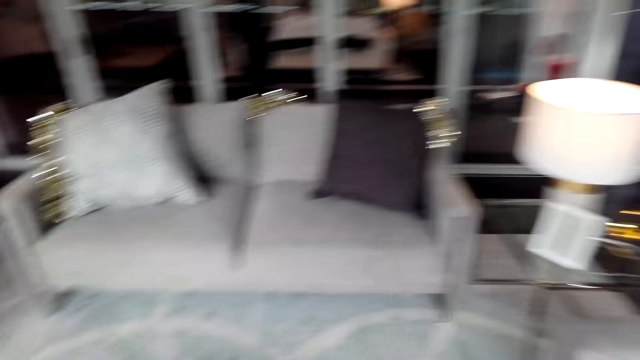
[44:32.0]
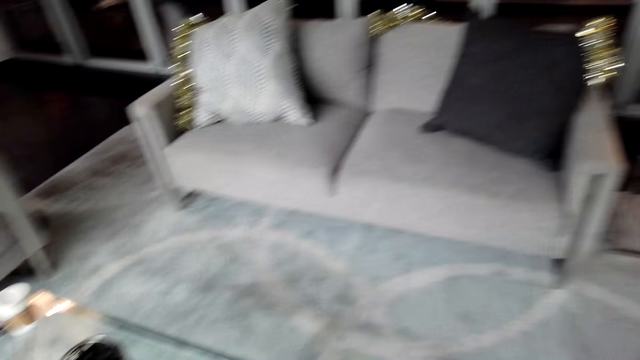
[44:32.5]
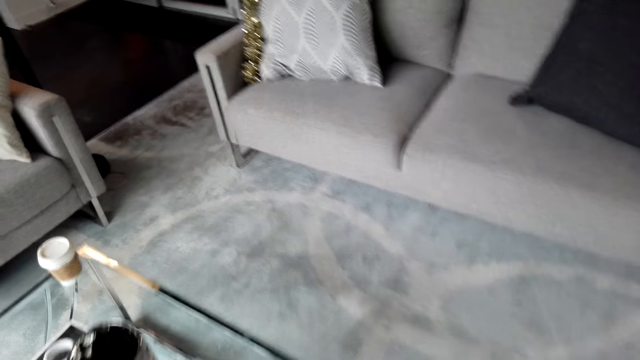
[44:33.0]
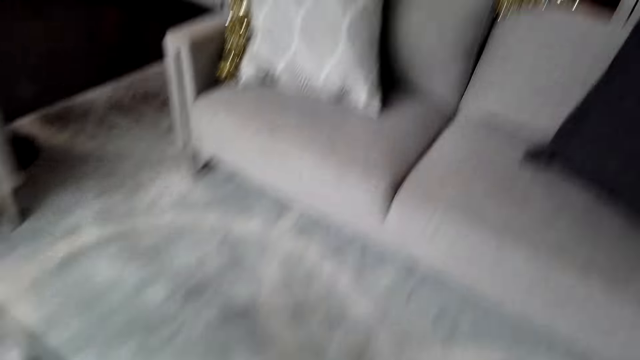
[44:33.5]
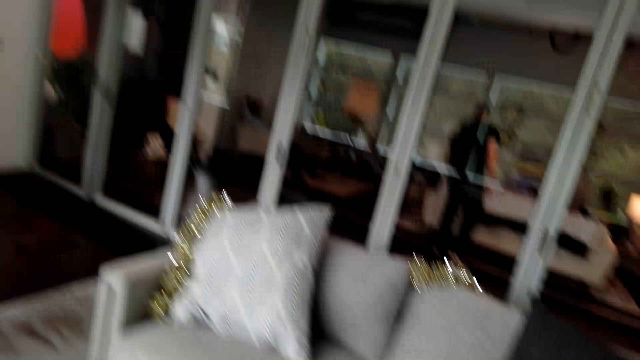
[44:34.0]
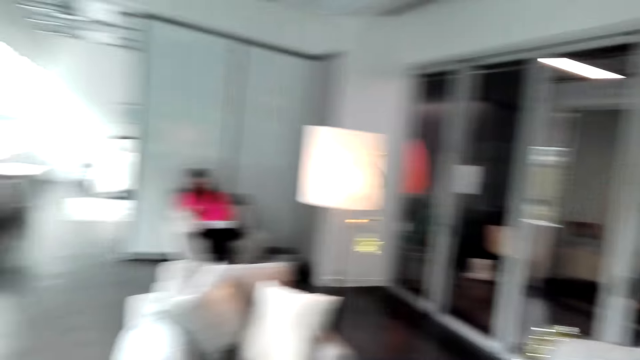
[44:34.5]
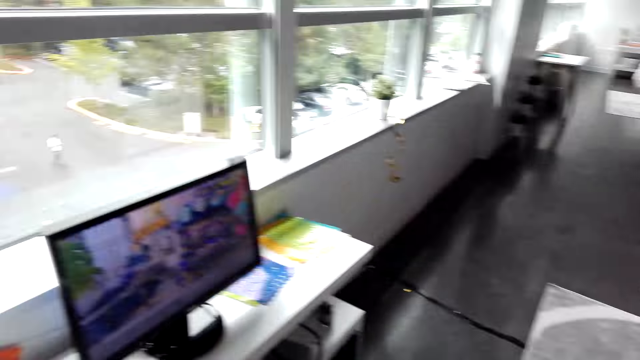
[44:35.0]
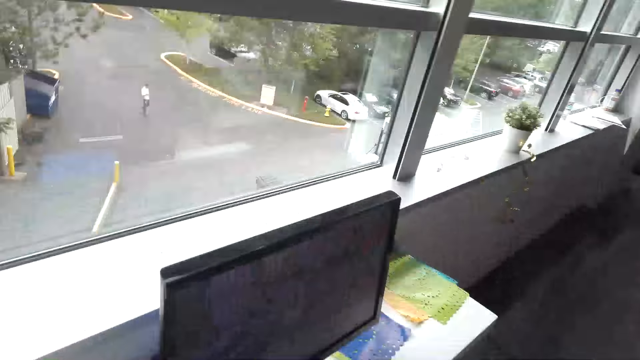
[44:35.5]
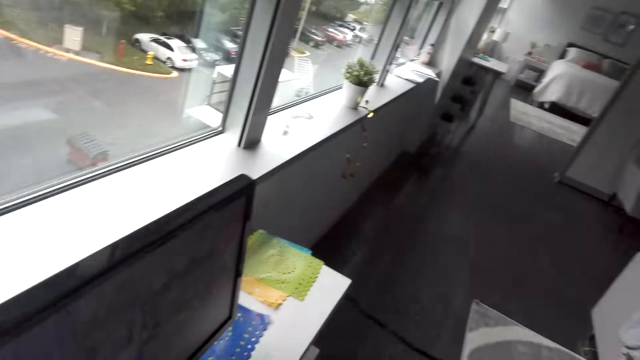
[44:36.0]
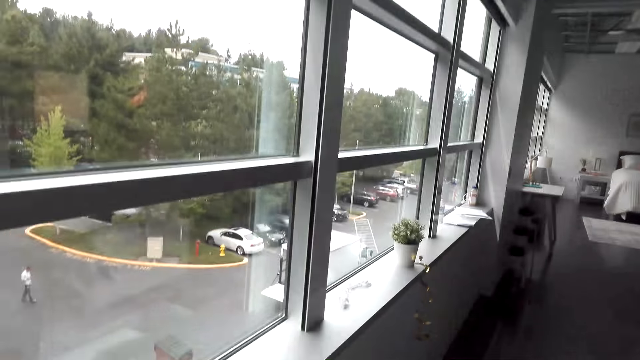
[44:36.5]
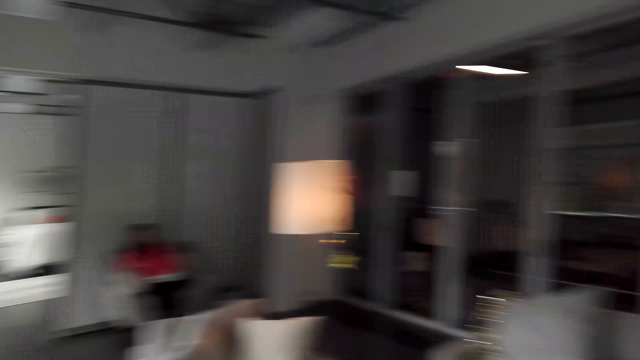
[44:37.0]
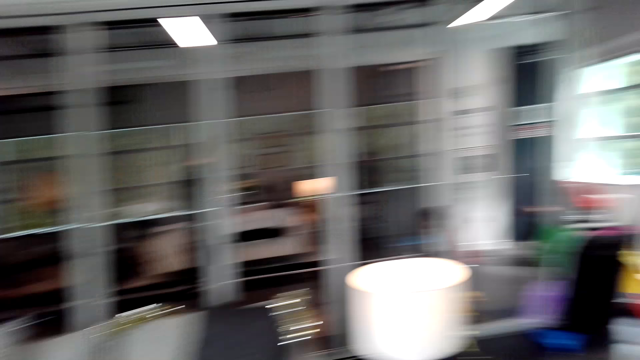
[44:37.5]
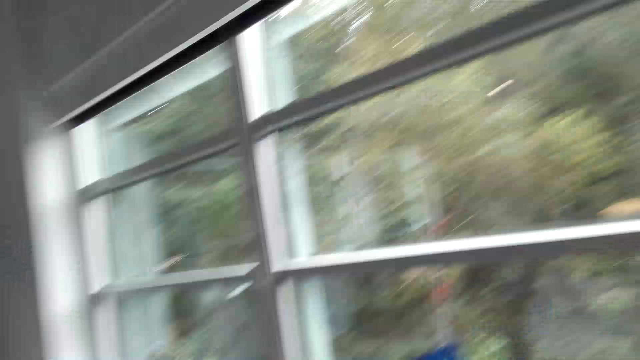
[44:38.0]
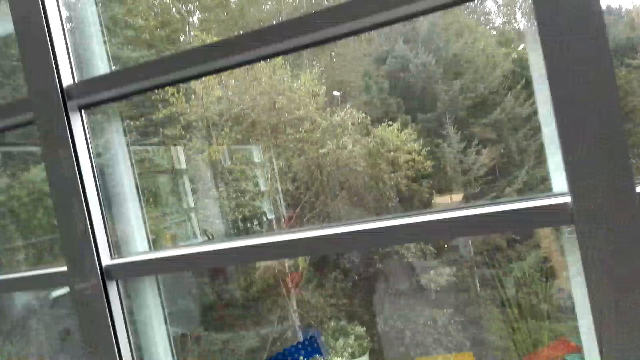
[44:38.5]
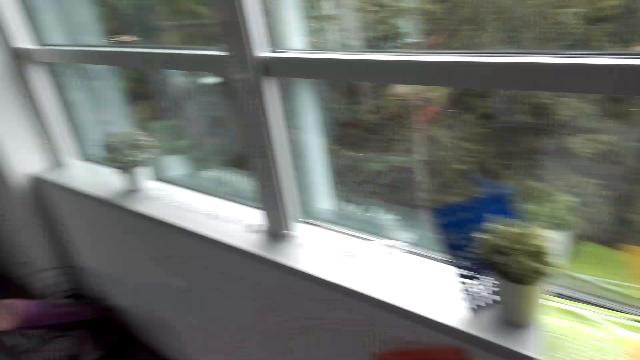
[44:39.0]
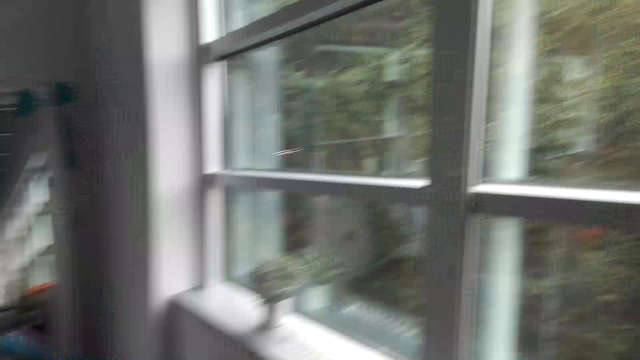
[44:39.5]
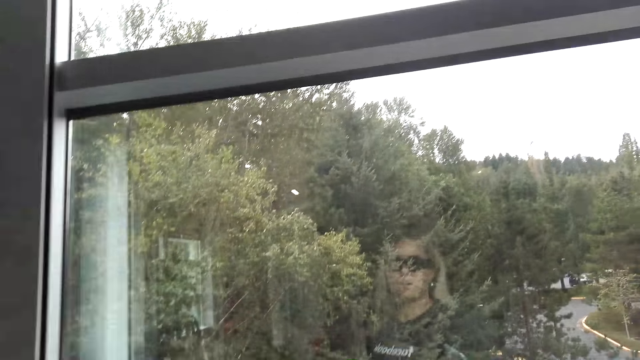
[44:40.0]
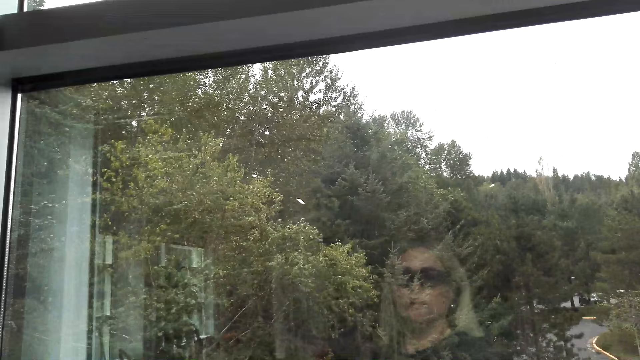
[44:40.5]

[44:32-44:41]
The camera wearer displays the cellphone.

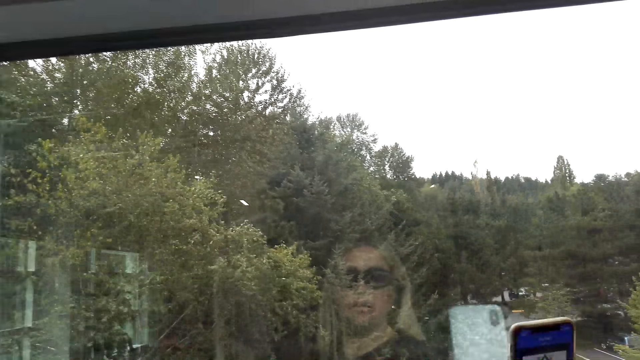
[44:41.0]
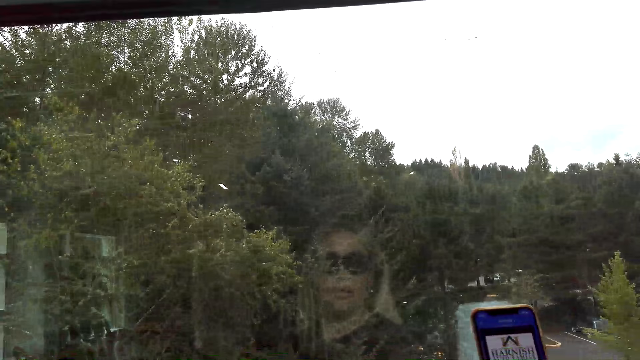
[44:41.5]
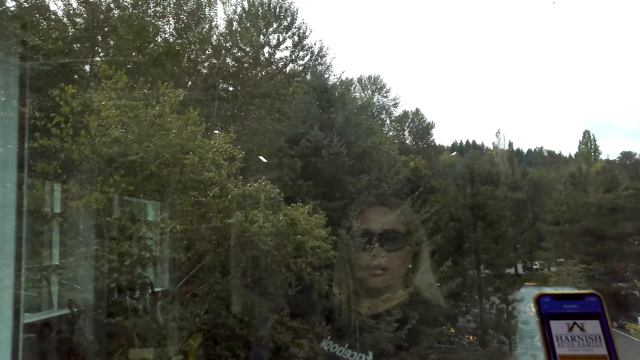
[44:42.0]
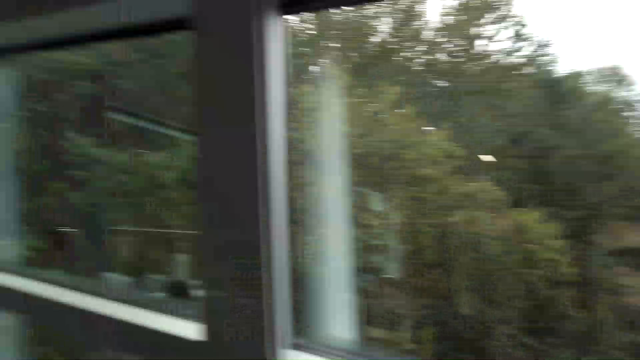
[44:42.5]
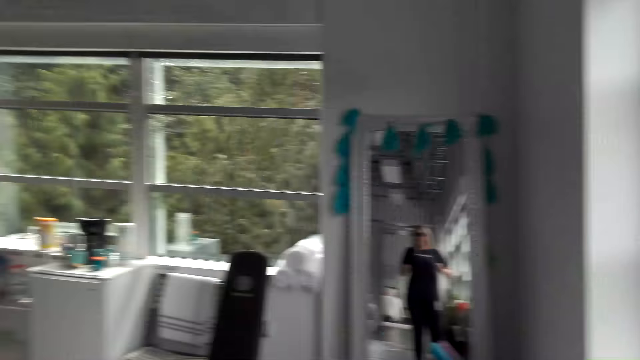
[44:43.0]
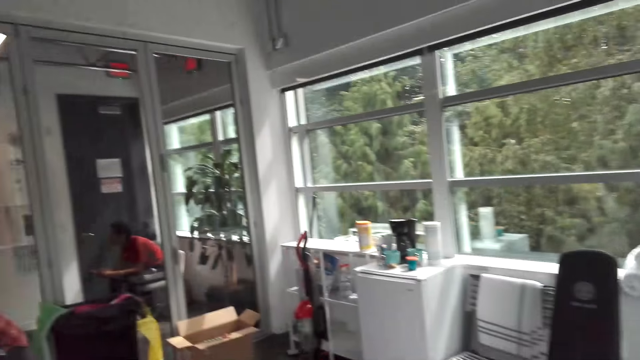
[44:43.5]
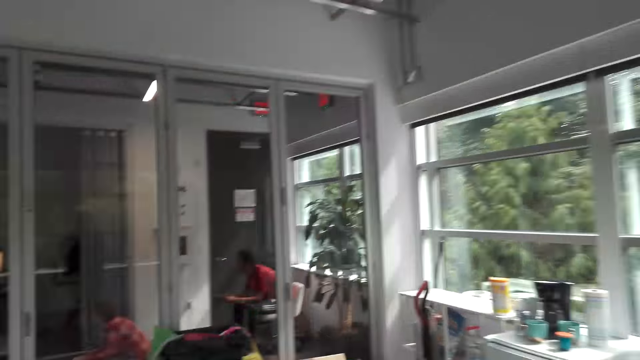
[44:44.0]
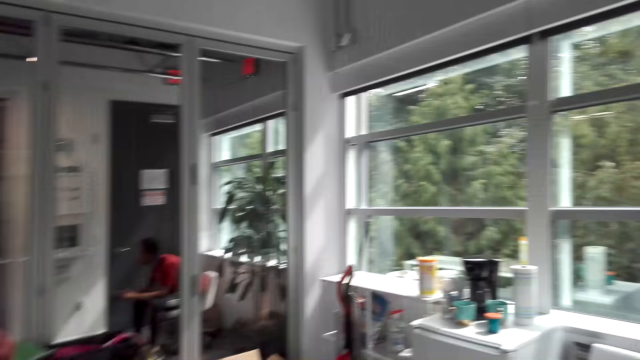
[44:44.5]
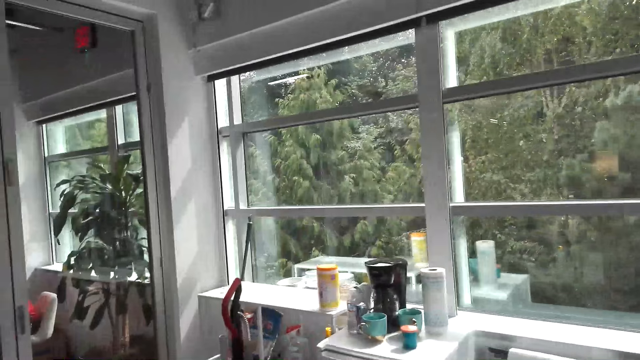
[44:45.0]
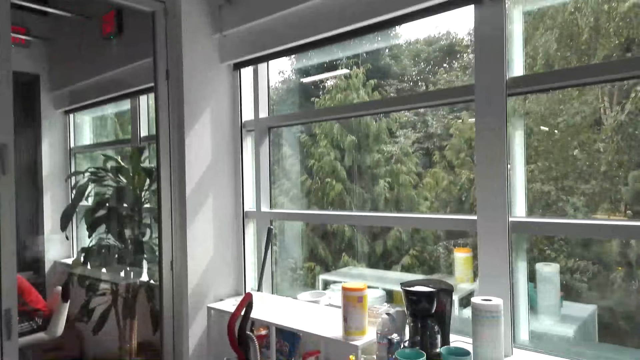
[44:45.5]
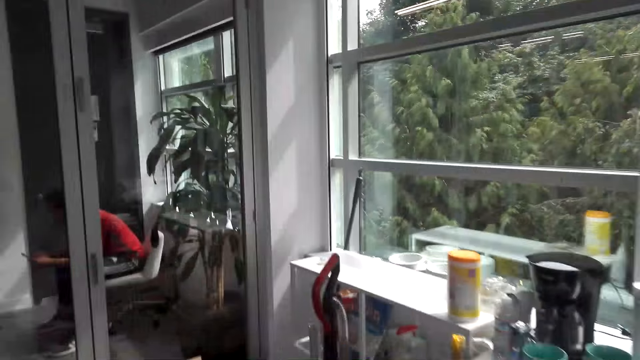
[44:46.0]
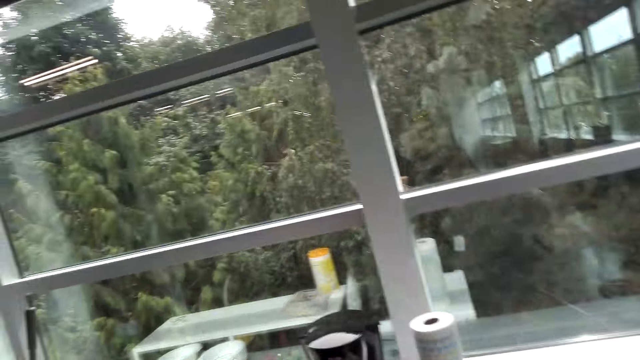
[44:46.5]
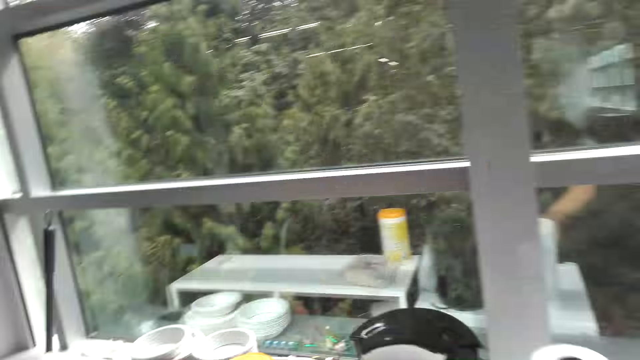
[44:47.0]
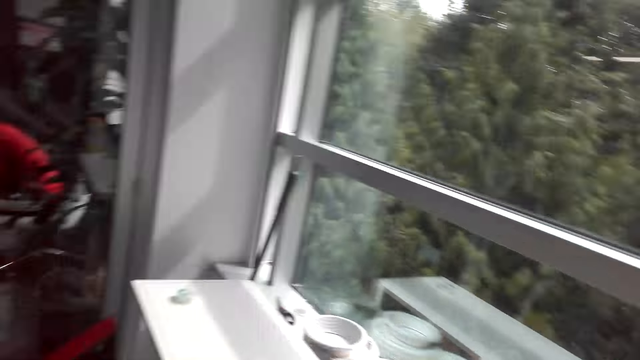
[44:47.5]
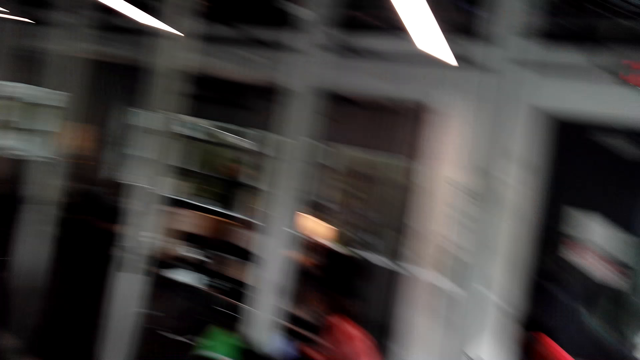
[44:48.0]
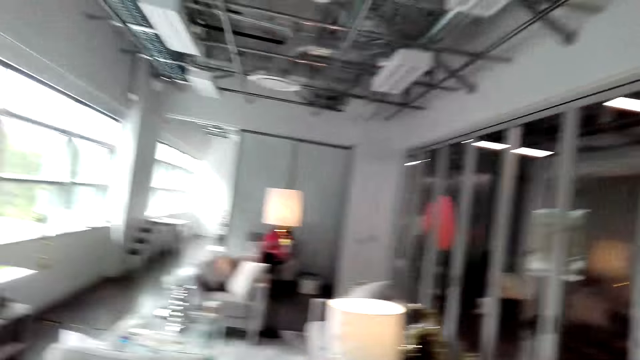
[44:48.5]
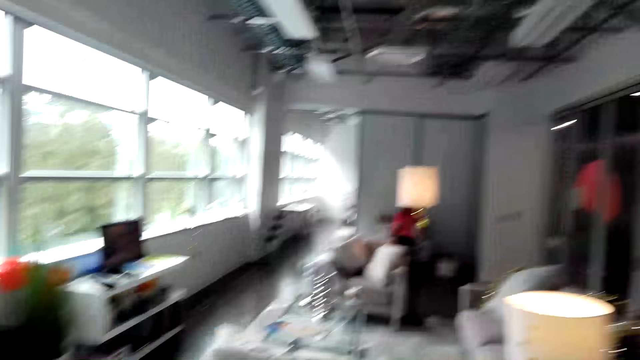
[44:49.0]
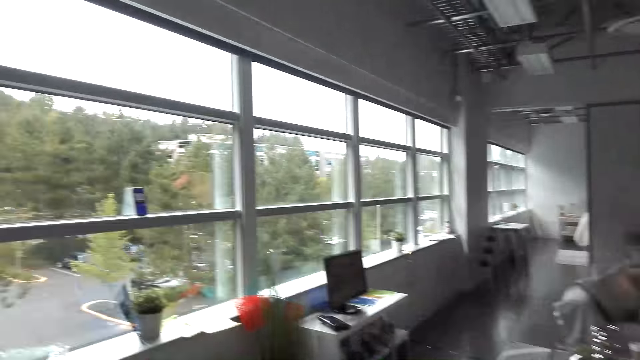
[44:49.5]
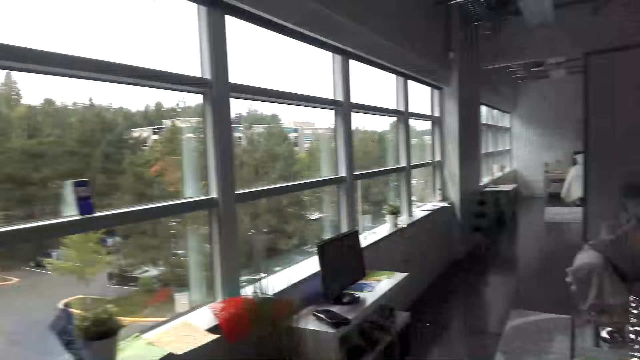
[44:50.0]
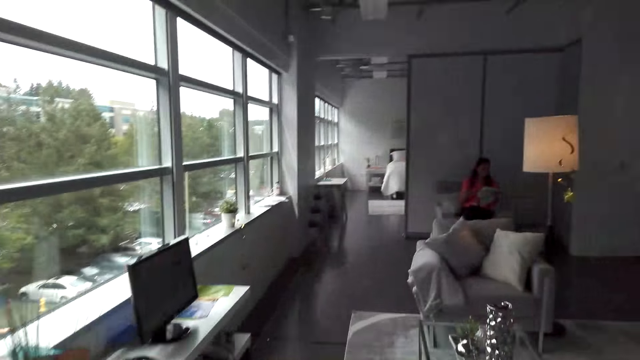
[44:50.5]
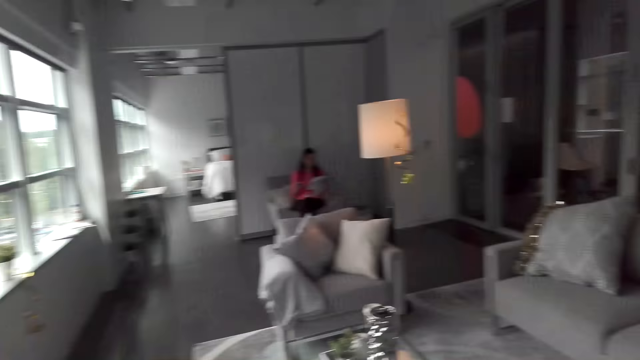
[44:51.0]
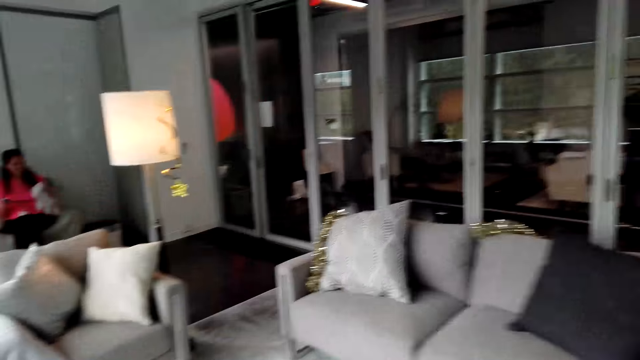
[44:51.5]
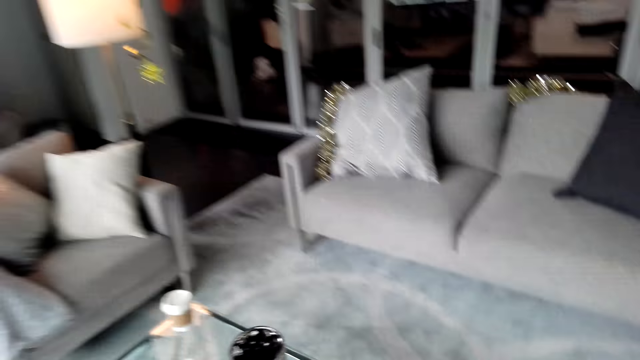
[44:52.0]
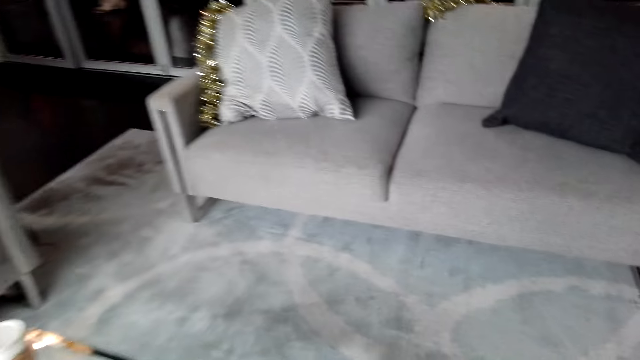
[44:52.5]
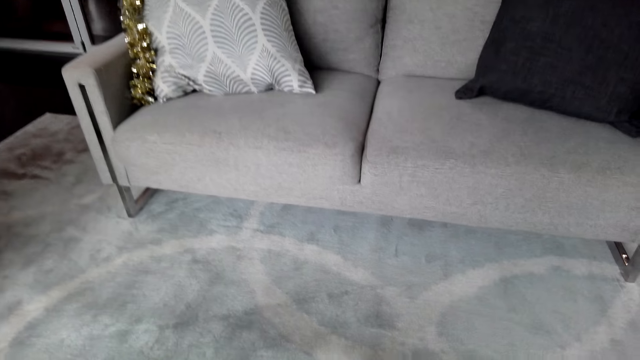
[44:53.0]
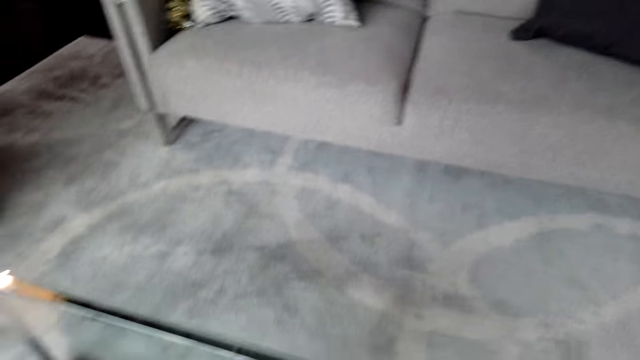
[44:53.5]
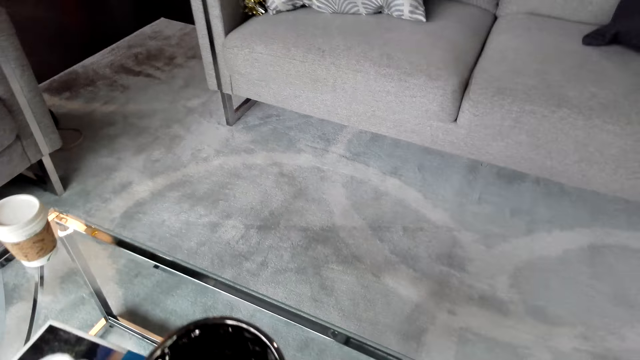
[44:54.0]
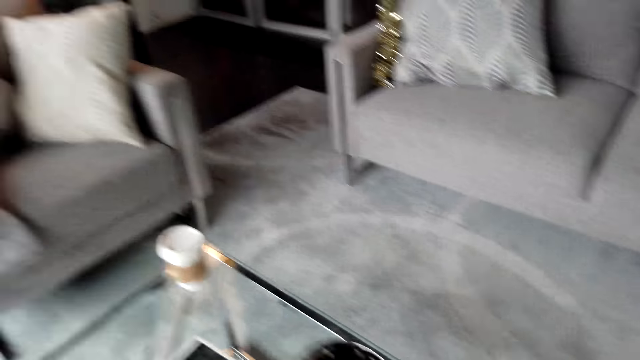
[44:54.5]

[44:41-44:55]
The camera wearer places the phone on the window. They walk in the room. A person sits in the room.
